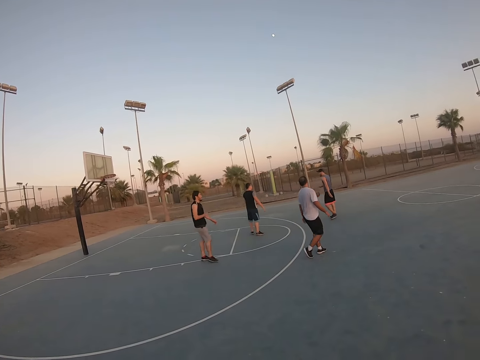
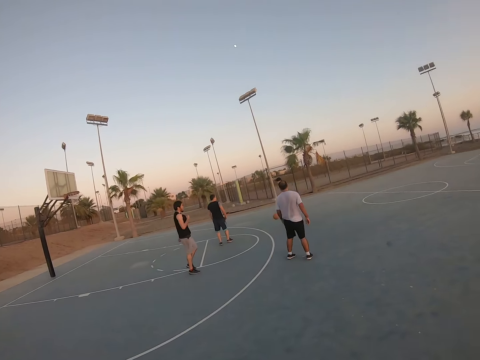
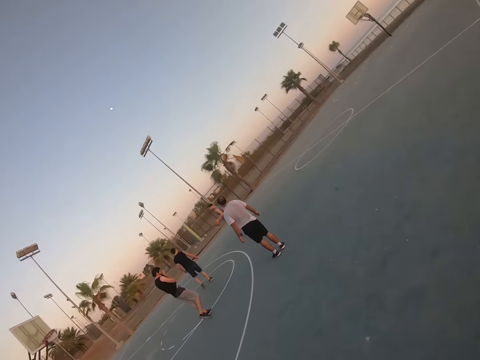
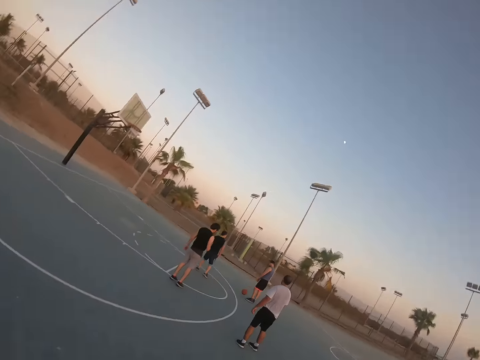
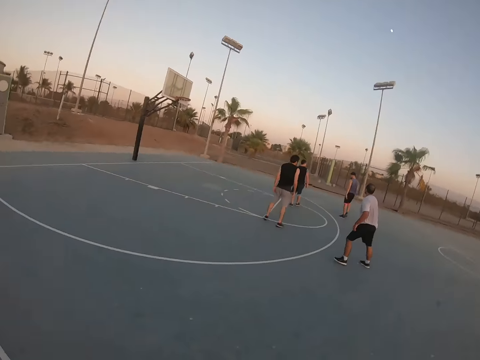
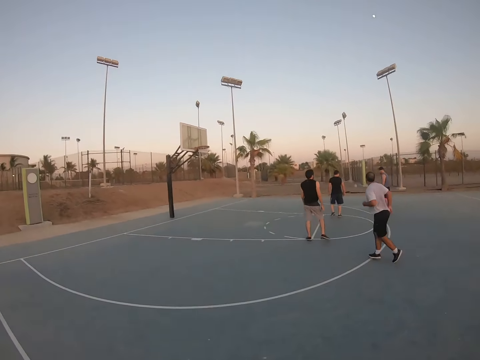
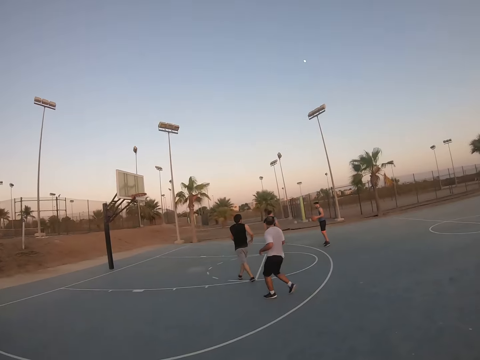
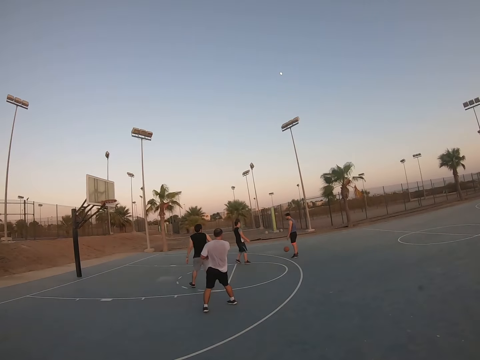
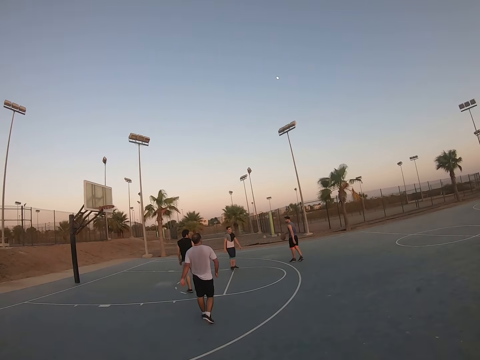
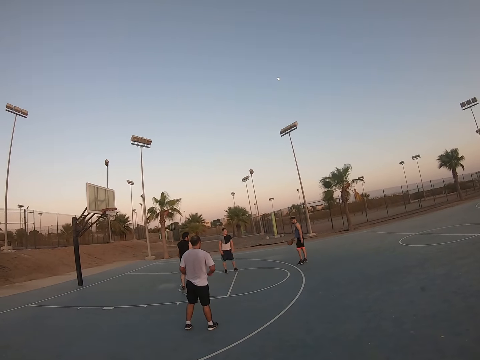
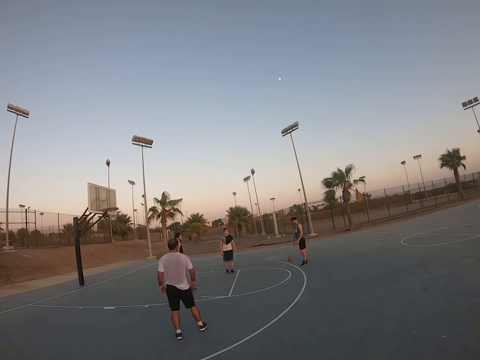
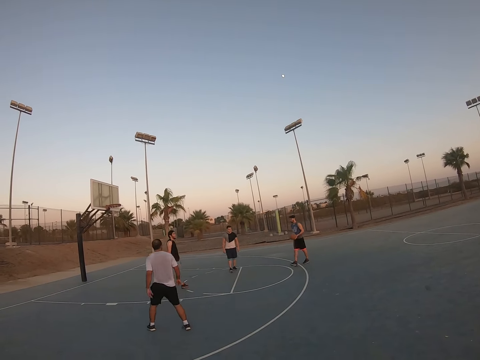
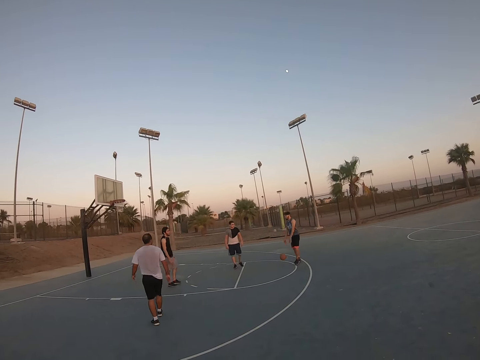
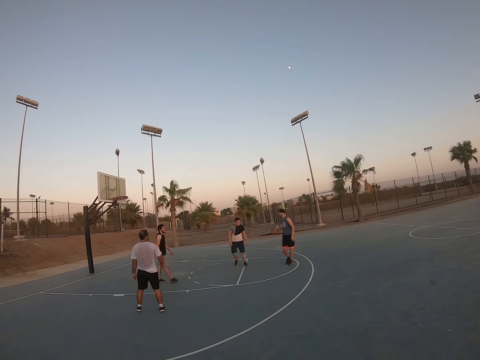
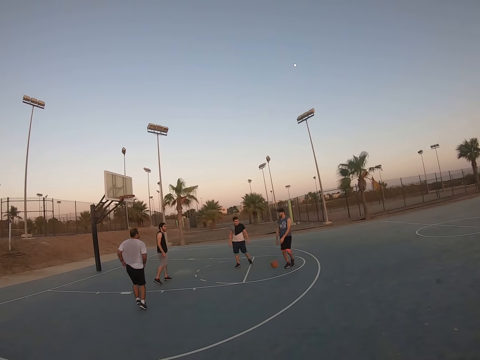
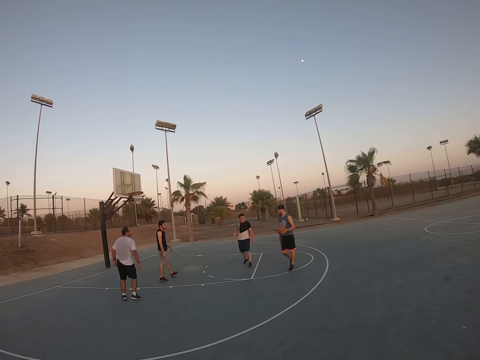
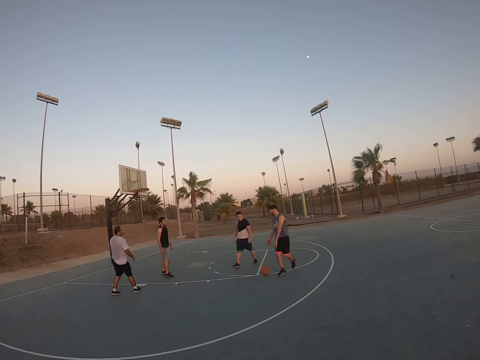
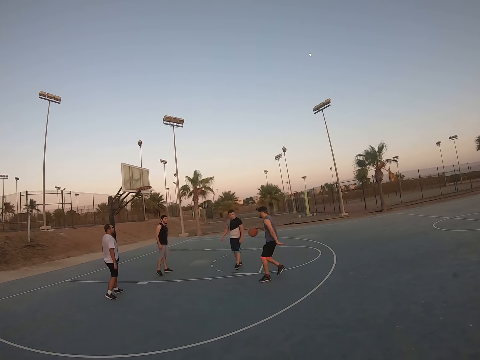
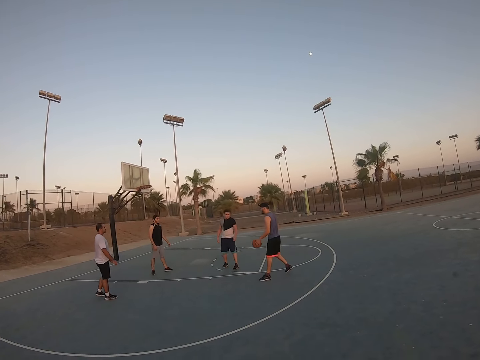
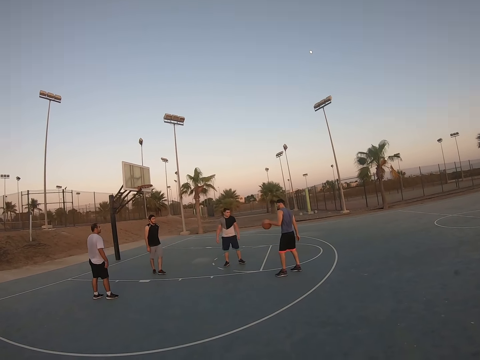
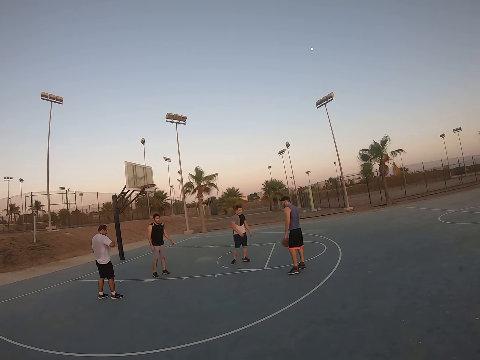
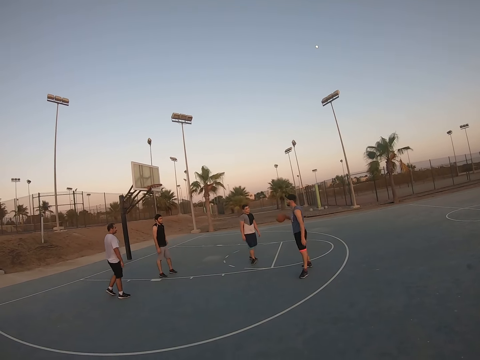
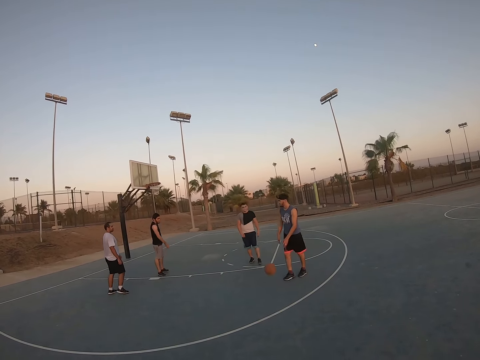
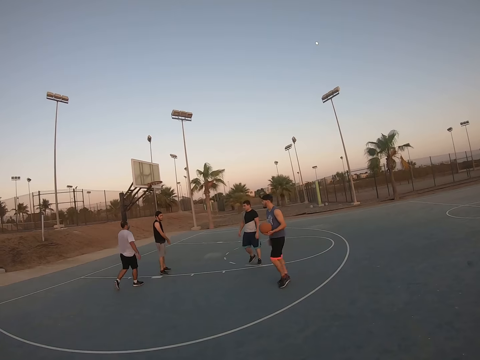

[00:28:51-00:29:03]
A man bounces the ball. The camera wearer rotates. The man bounces the ball.

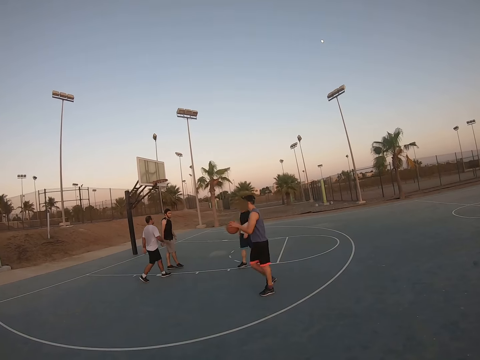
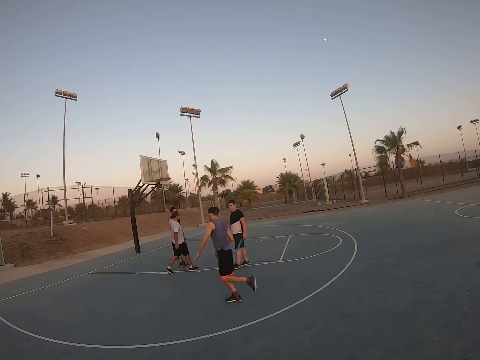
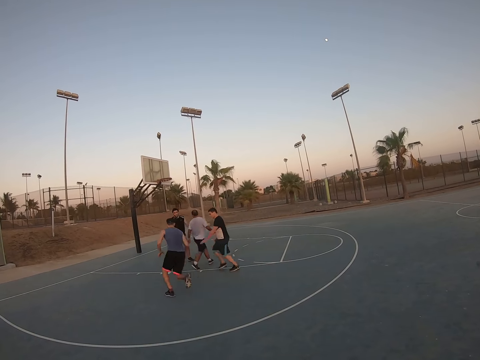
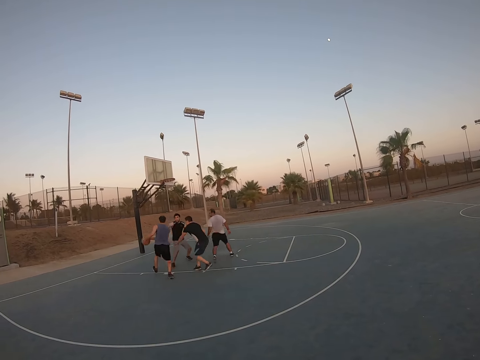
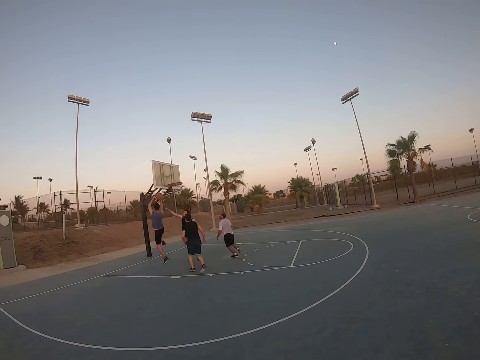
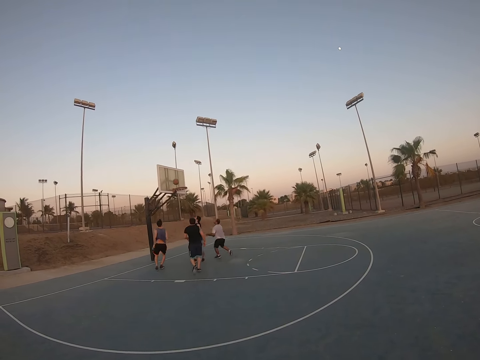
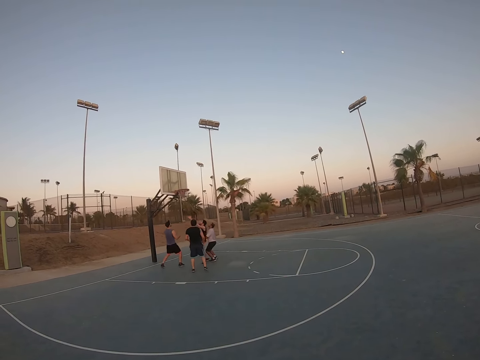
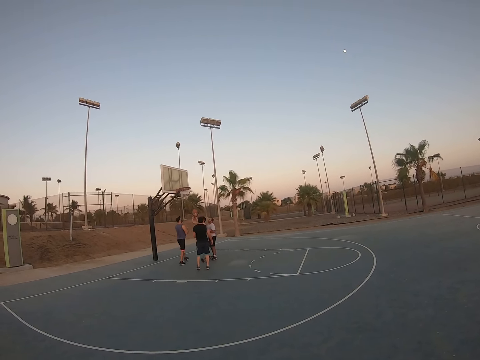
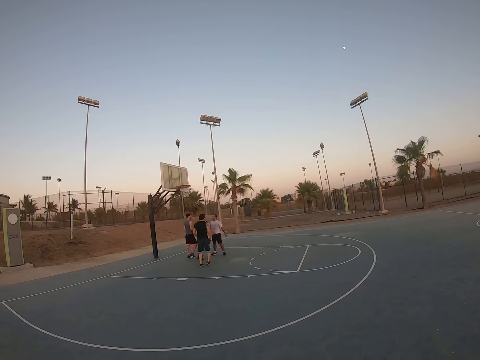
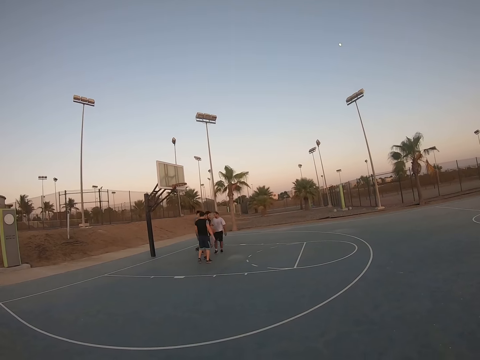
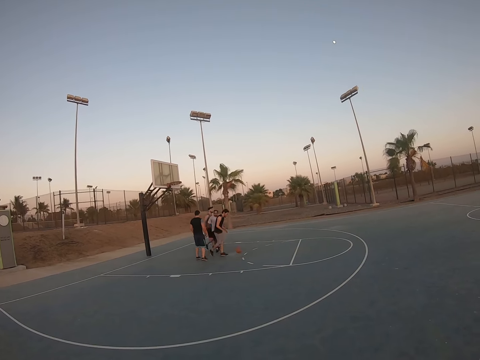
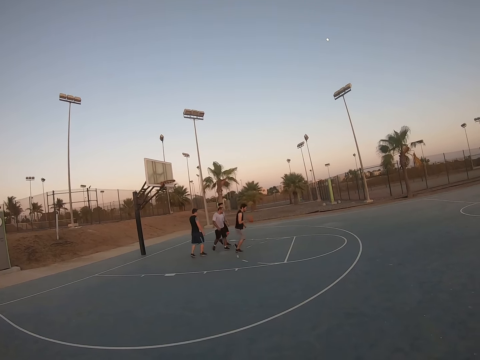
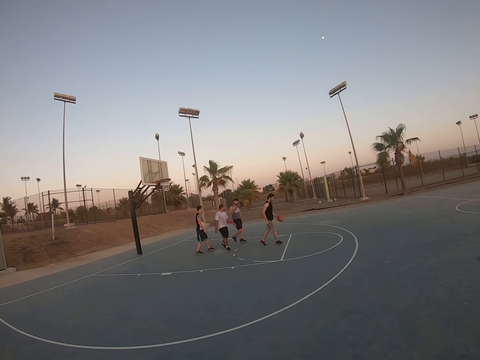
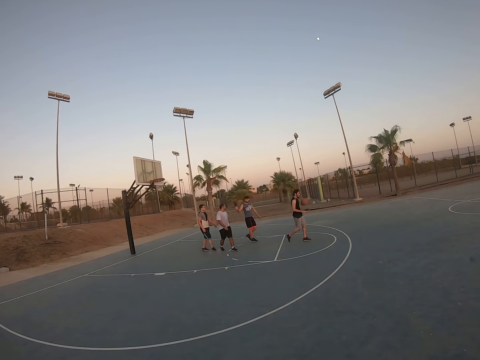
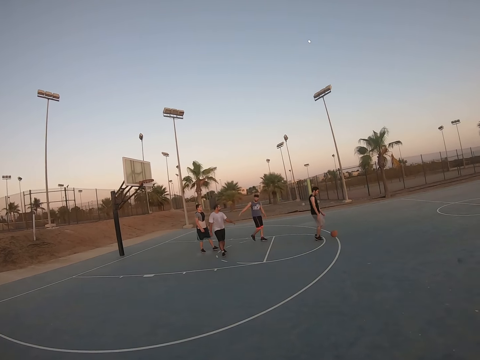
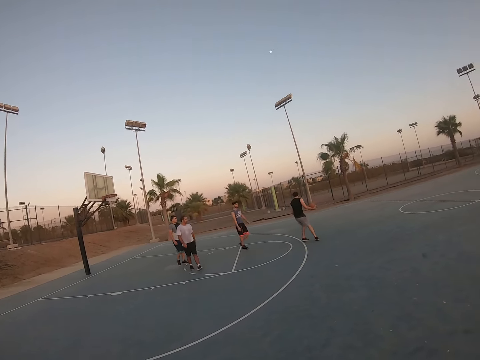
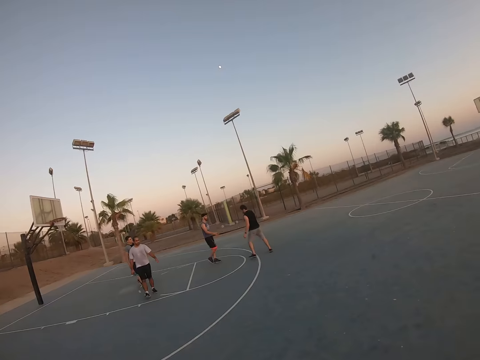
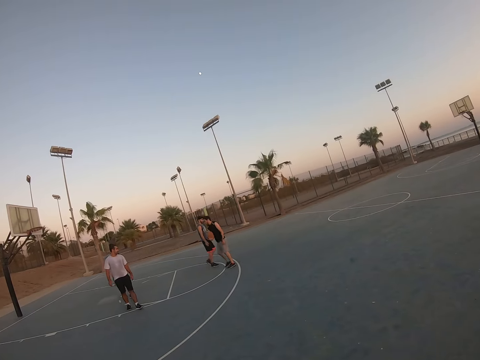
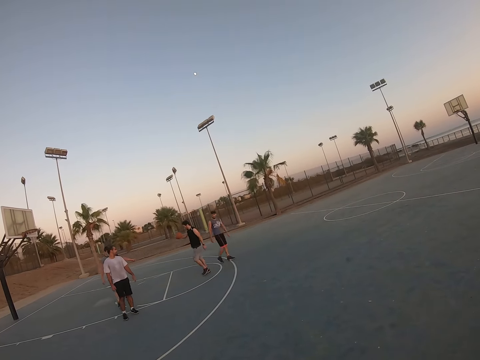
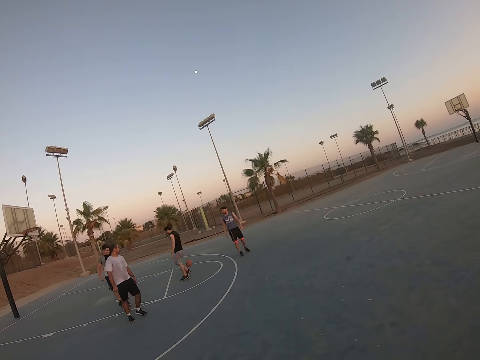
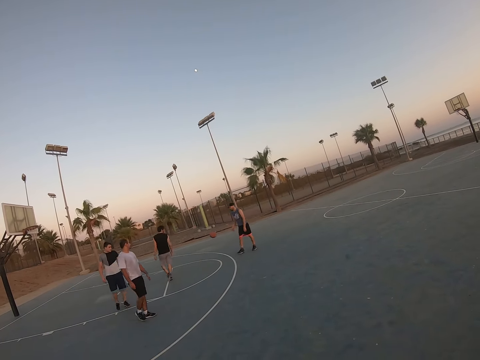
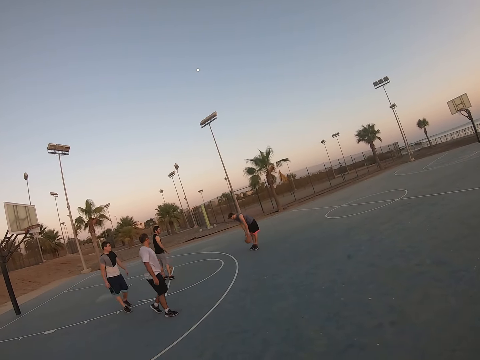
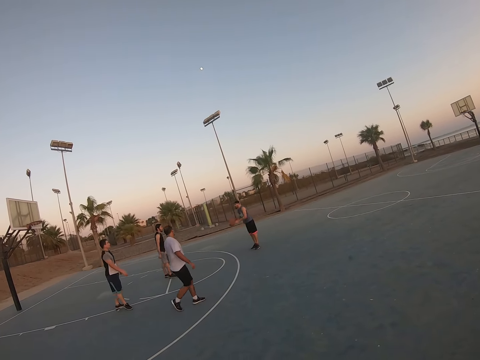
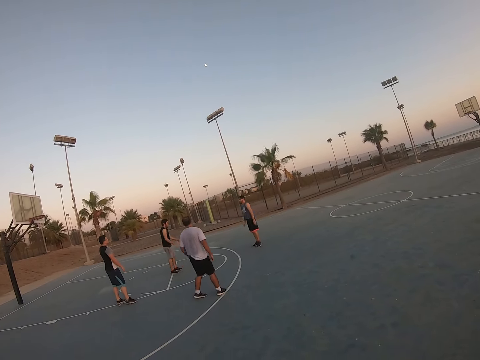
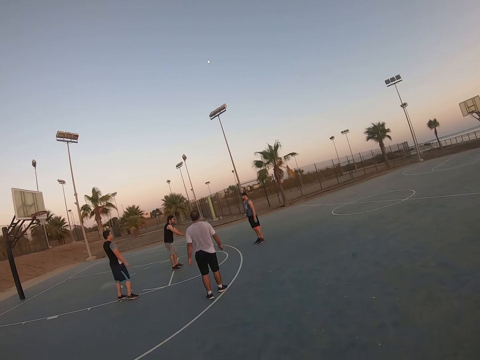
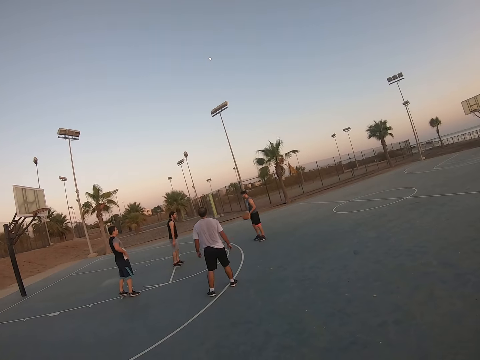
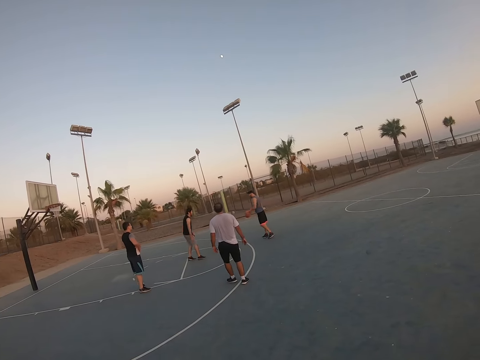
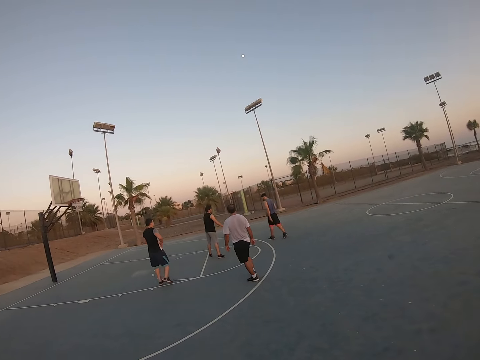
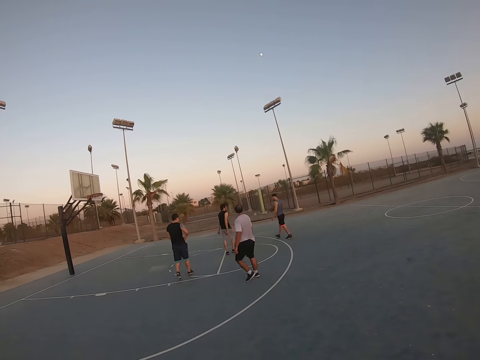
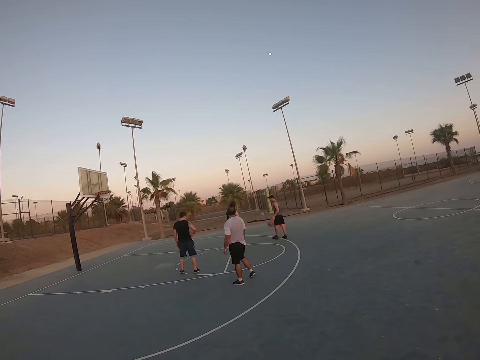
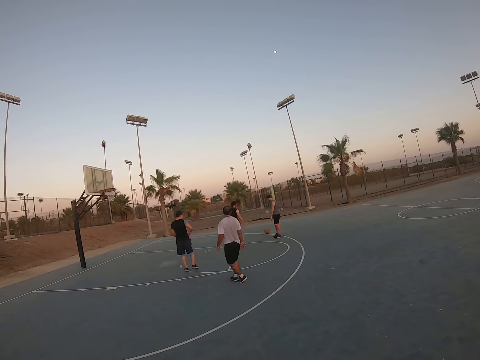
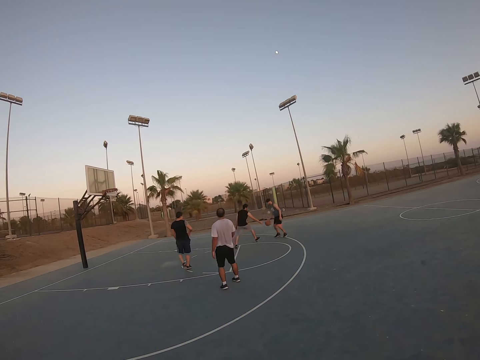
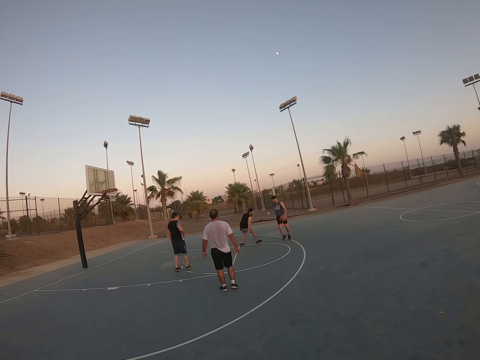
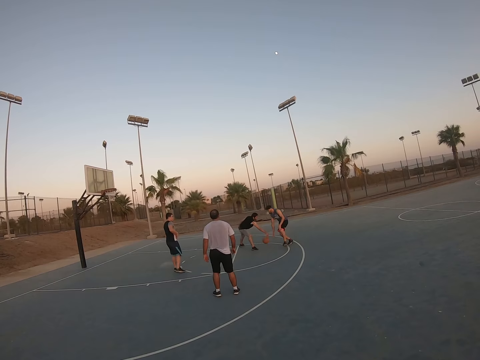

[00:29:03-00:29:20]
A man throws the ball to the field goal. Another man catches the ball. He bounces the ball. He bounces the ball to the first man. The first man bounces the ball to the other man. The other man bounces the ball to the first man. The first man bounces the ball.
